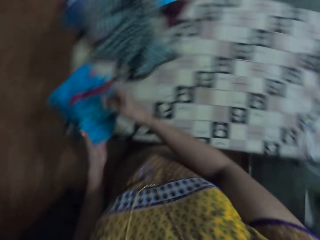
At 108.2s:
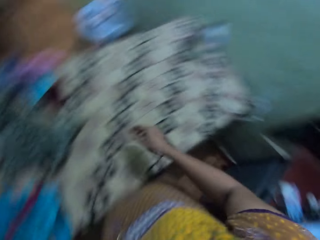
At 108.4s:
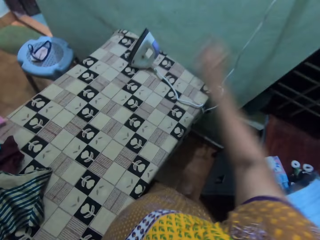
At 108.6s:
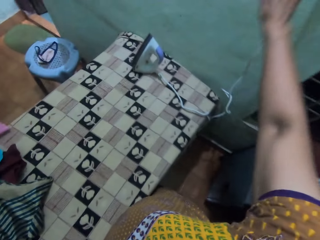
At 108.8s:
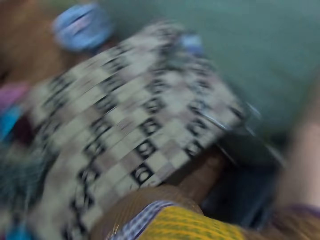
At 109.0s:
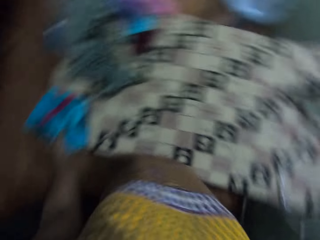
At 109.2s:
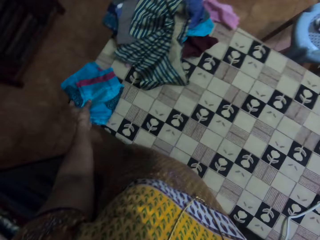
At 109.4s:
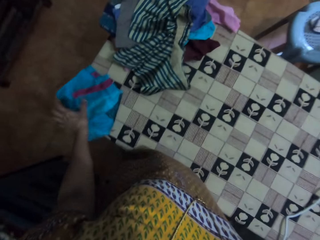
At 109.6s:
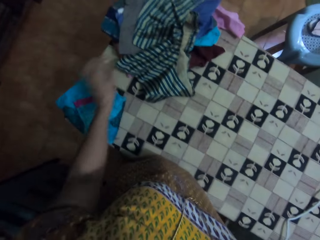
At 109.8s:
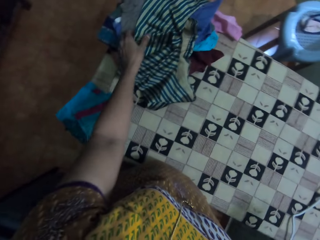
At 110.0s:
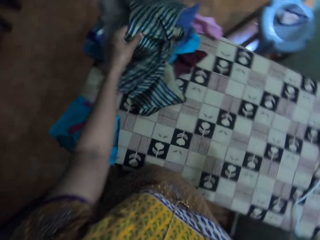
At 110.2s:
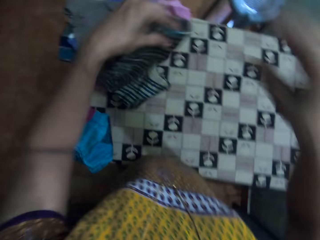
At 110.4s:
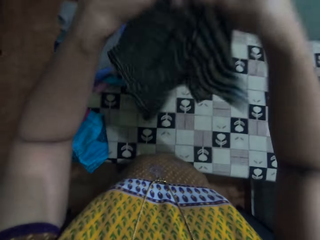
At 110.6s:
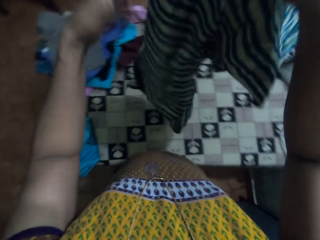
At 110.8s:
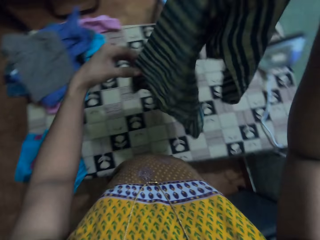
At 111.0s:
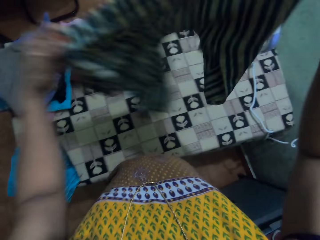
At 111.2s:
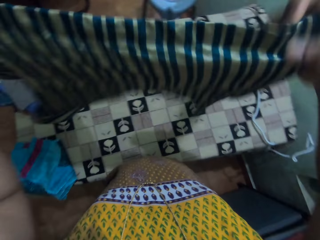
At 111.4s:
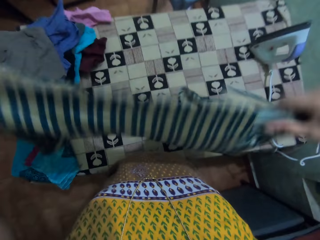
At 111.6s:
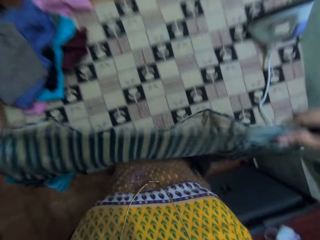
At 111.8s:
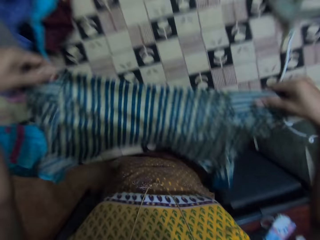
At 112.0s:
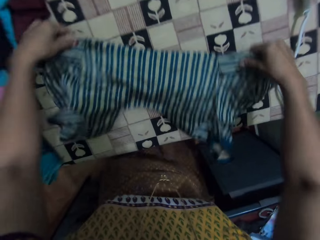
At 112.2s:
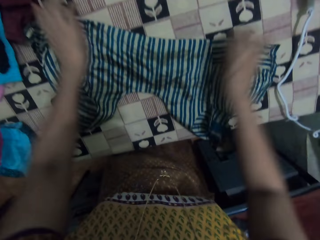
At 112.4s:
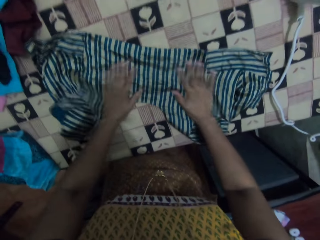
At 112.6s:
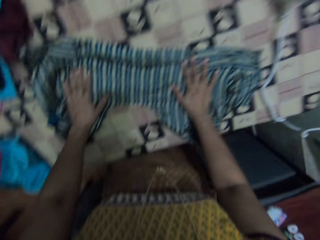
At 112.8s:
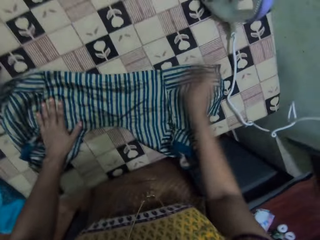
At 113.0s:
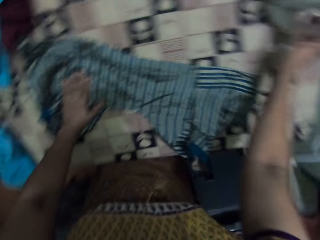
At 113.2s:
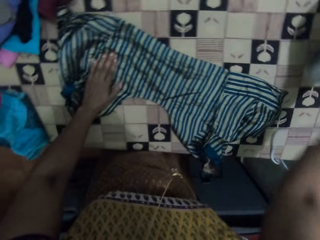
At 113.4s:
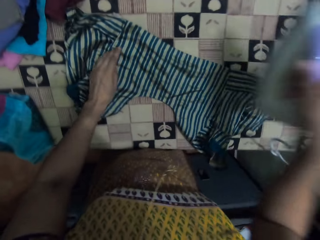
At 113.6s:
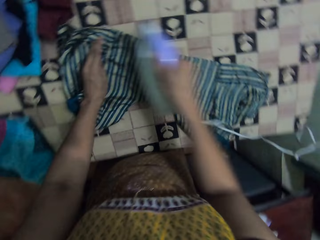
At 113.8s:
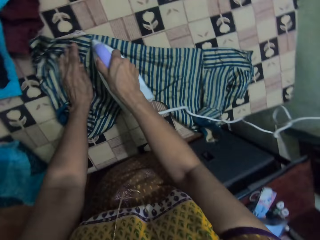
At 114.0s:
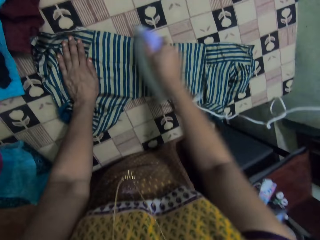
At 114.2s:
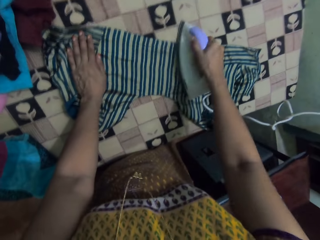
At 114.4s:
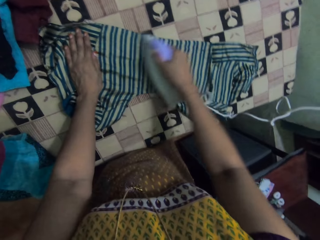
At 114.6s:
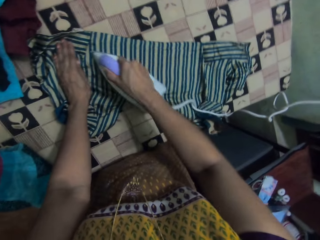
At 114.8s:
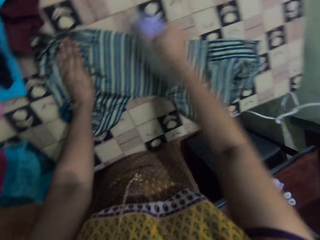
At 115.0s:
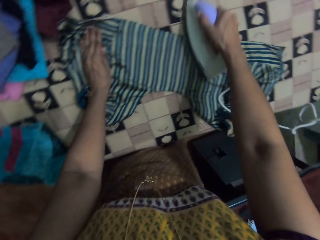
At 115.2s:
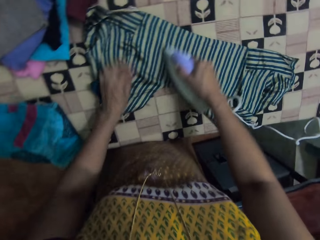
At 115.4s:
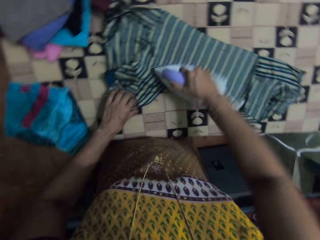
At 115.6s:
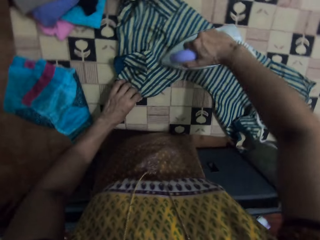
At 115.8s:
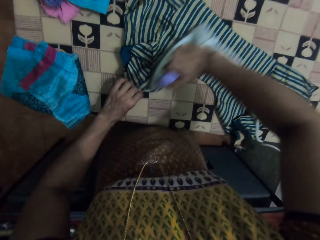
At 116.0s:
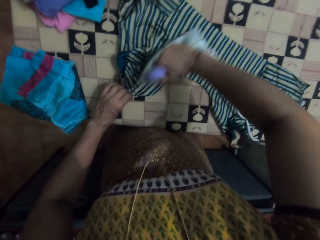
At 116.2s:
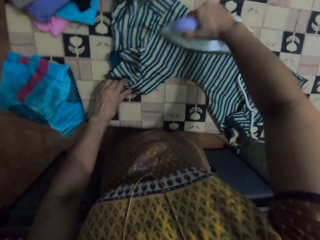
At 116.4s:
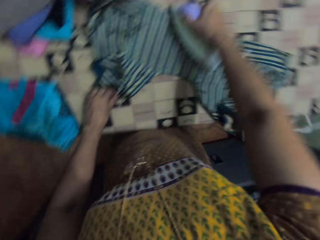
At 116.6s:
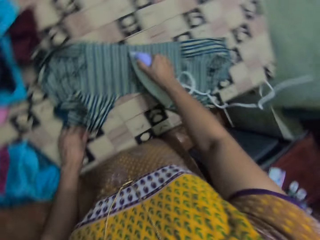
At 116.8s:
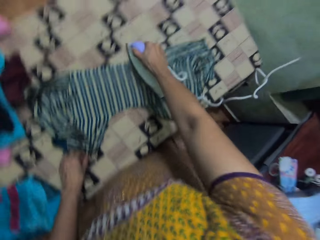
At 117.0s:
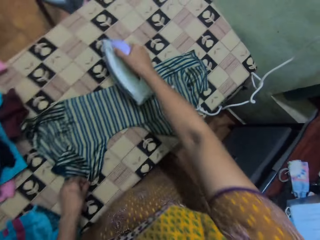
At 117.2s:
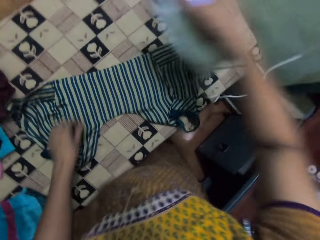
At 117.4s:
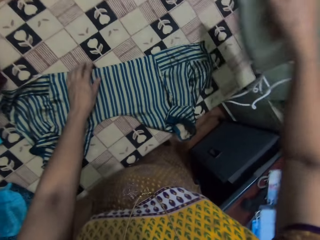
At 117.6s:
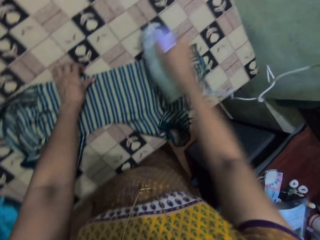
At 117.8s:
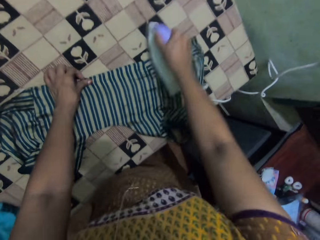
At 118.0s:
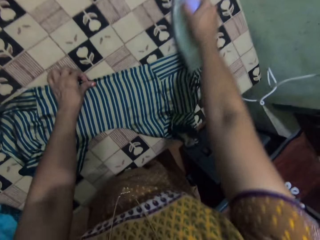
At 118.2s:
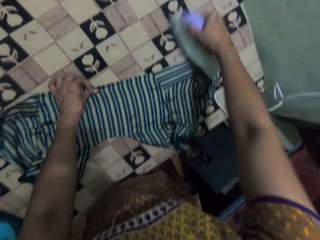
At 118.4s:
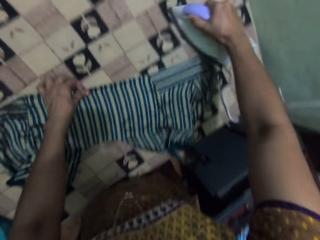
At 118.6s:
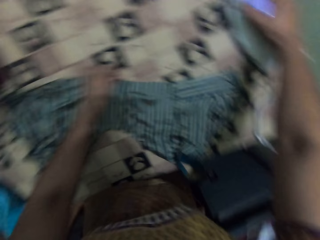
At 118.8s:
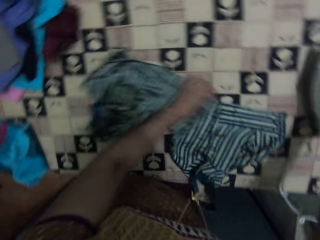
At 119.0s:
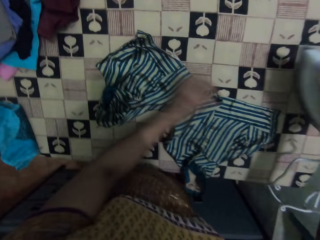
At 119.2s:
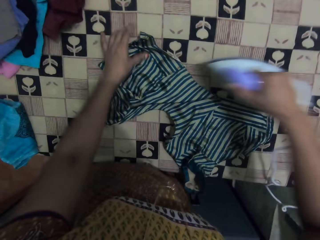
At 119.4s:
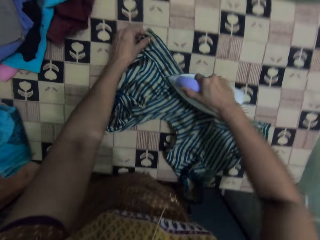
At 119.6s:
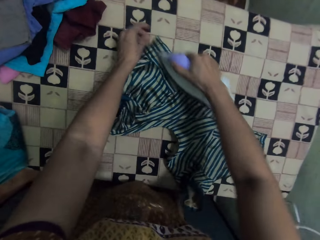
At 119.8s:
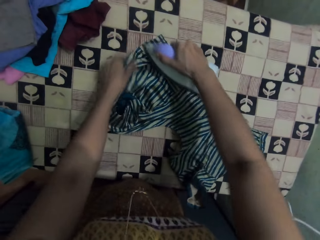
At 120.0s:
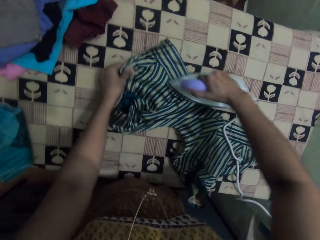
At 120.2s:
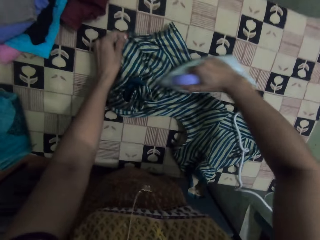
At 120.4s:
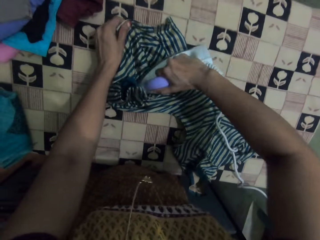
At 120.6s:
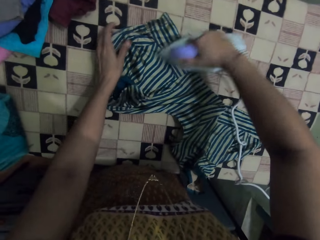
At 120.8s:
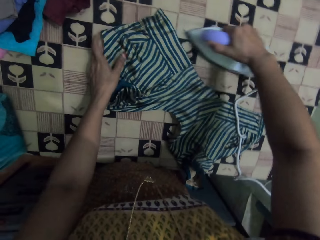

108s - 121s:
The camera wearer folds the cloth. They lift the right hand. They move the left hand. They pick up the cloth. They lift the cloth. They move the cloth. They look at the cloth. They place the cloth on the table. They touch the cloth. They pick up the iron box. They move the iron box. They iron the cloth. They lift the iron box. They iron the cloth. They pull the cloth. They move the iron box. They iron the cloth.

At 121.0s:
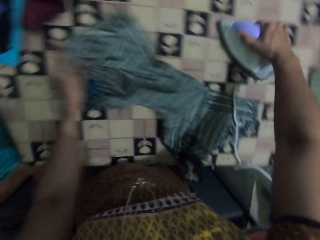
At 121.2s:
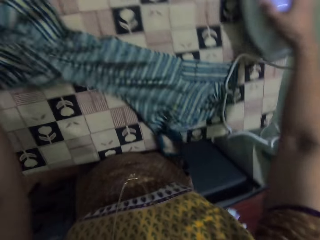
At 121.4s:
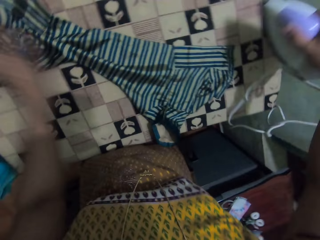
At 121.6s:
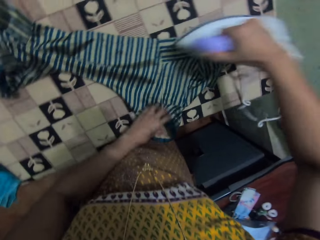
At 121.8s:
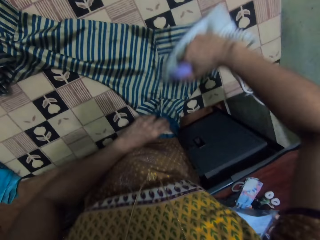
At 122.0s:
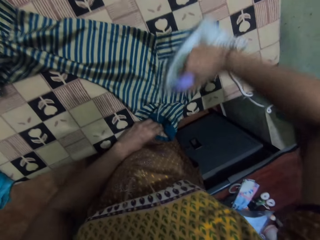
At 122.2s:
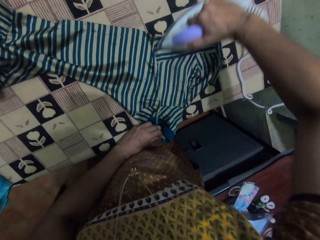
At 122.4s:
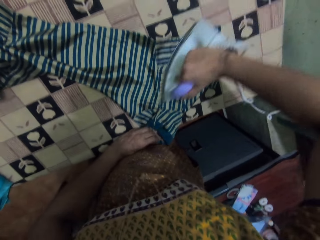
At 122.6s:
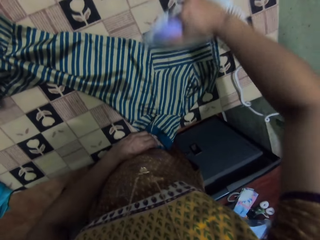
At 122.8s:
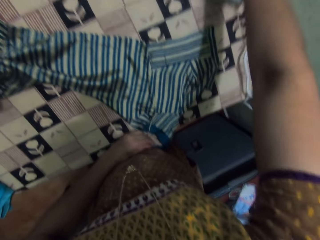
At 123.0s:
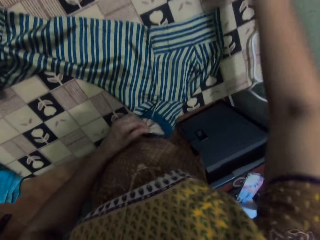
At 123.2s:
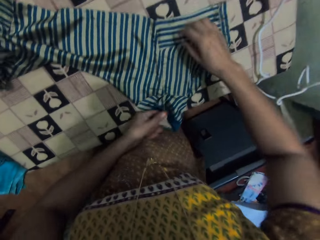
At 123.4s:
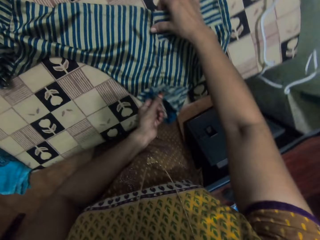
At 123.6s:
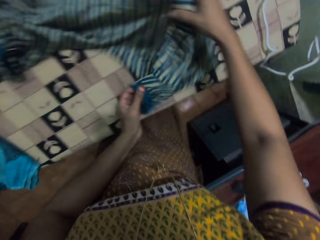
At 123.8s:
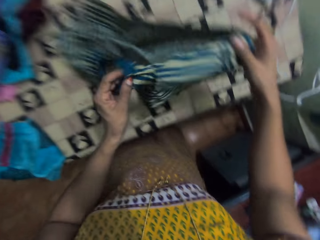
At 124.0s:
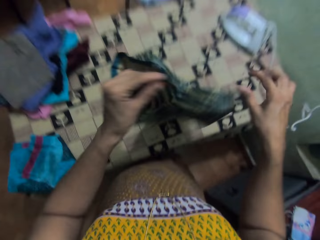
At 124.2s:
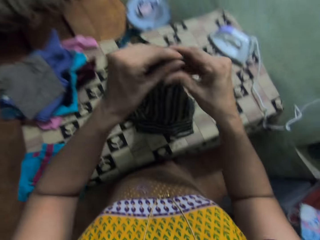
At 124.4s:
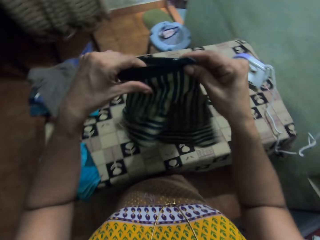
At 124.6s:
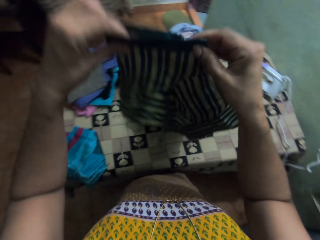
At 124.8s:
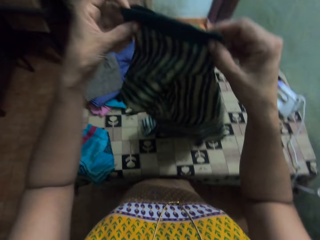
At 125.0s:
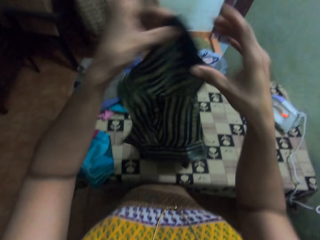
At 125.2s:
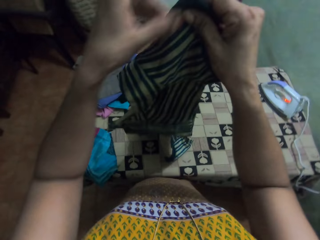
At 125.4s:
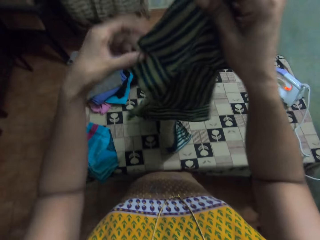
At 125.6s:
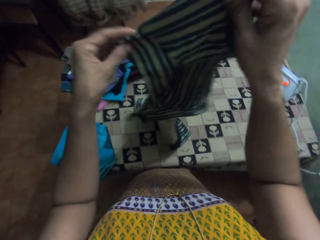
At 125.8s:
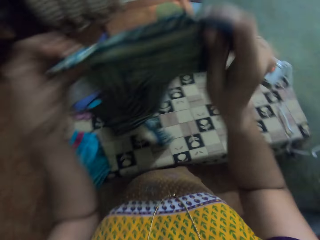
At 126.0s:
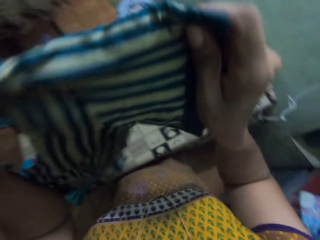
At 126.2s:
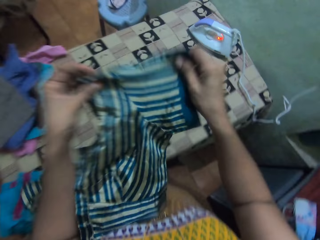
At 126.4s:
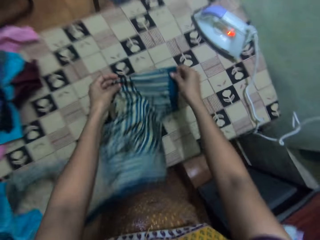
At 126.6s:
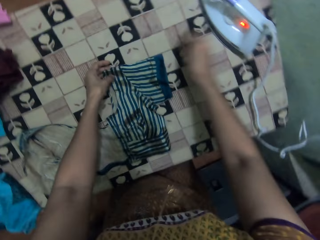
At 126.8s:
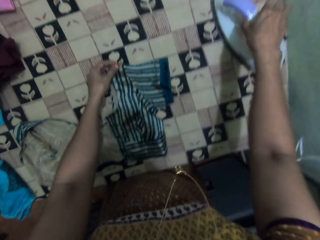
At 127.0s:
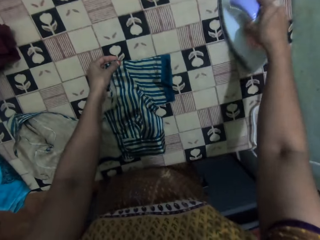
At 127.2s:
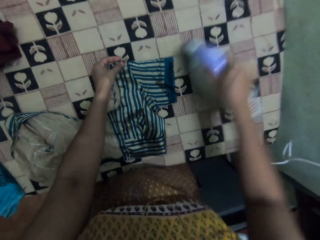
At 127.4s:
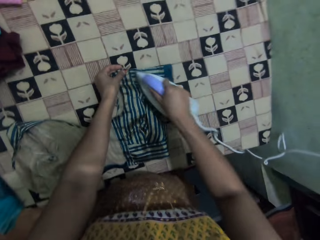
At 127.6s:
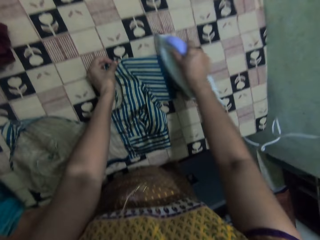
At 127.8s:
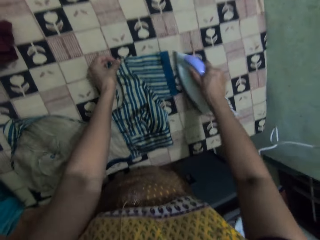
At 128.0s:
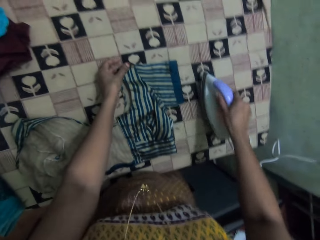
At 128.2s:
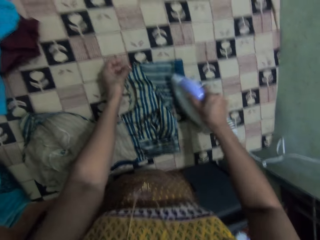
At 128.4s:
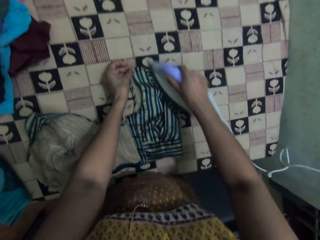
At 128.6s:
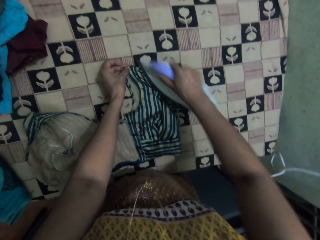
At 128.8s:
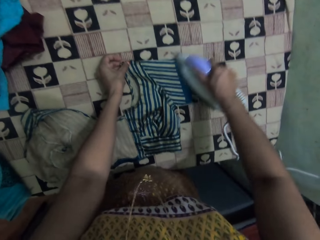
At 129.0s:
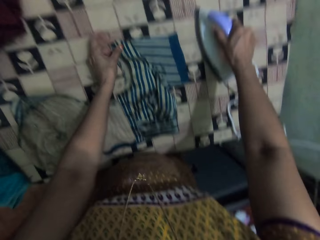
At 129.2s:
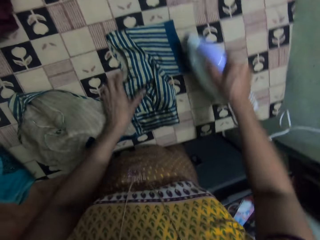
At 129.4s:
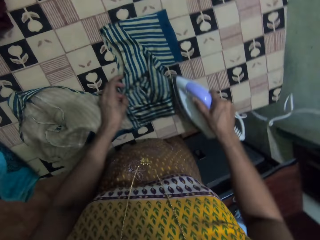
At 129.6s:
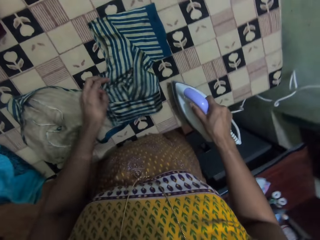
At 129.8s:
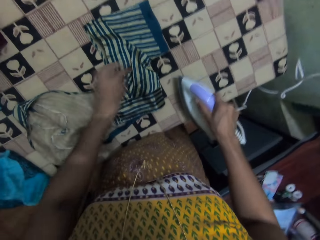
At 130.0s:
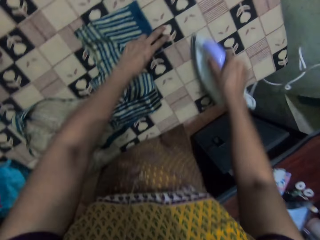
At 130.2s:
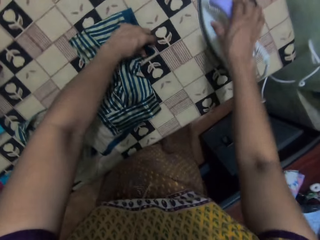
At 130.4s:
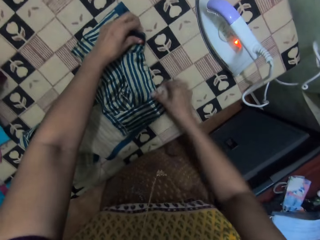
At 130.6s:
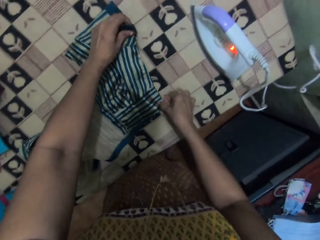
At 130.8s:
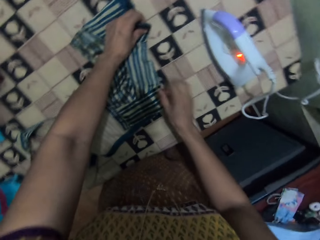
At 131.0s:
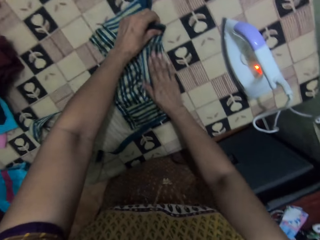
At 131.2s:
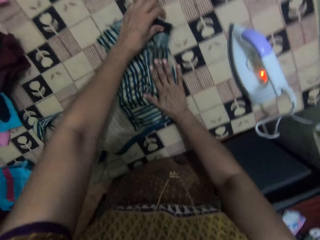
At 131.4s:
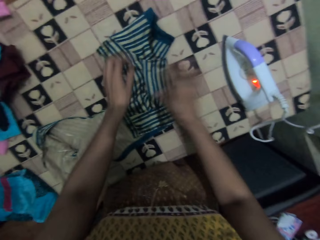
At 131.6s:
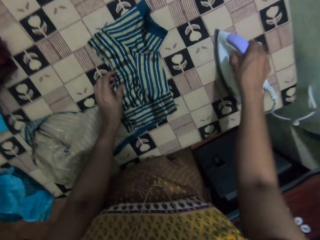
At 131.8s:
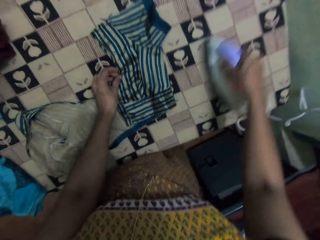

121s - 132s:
The camera wearer lifts the iron box. They iron the cloth. They place the iron box on the table. They lift the cloth. They adjust the cloth. They look at the cloth. They place the cloth on the table. They pick up the iron box. They move the iron box. They iron the cloth. They pull the cloth. They place the iron box on the table. They adjust the cloth. They fold the cloth.
